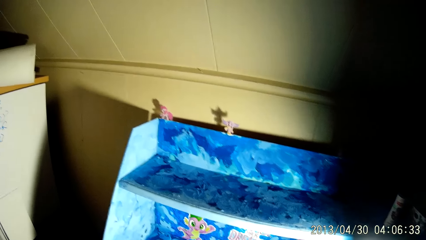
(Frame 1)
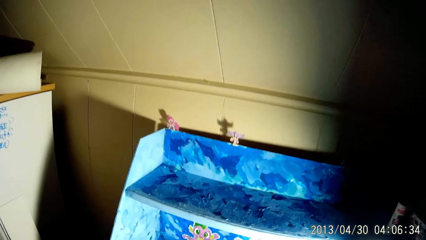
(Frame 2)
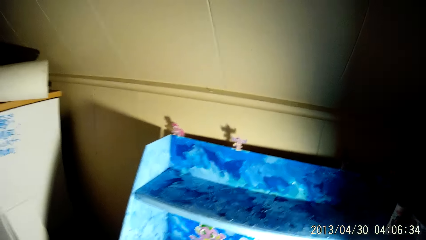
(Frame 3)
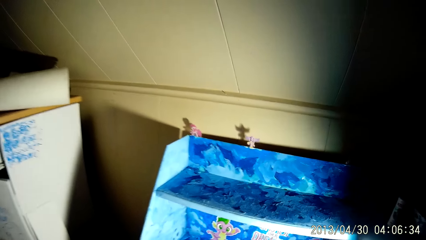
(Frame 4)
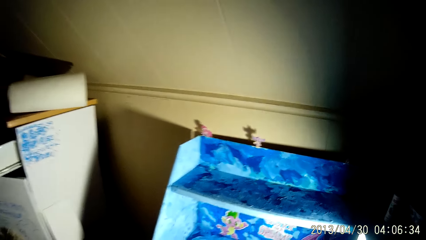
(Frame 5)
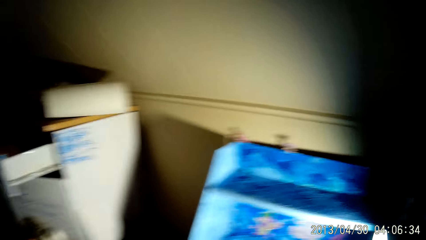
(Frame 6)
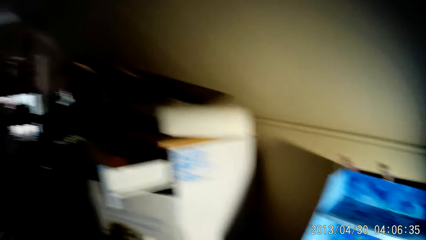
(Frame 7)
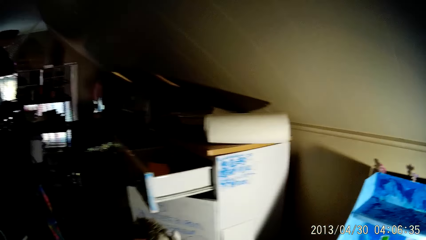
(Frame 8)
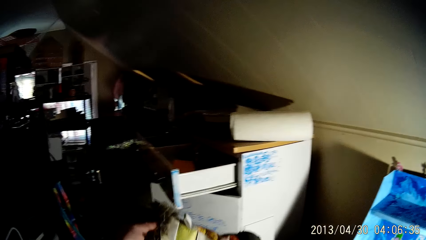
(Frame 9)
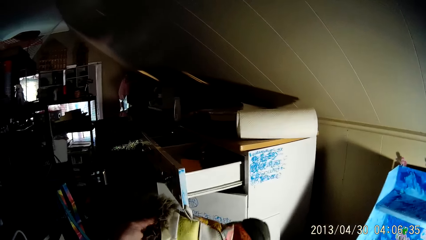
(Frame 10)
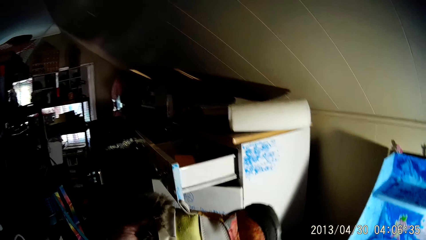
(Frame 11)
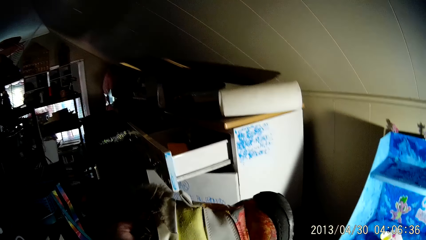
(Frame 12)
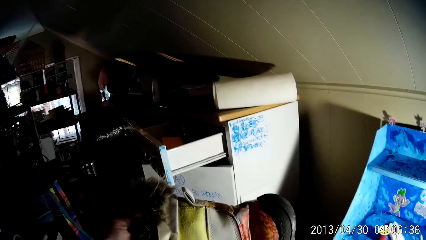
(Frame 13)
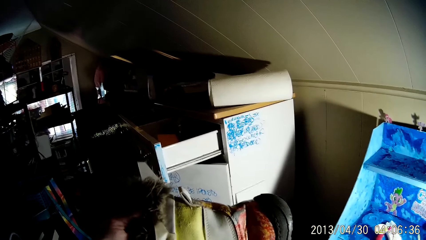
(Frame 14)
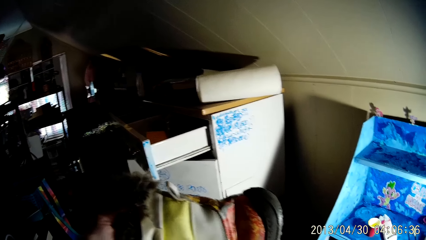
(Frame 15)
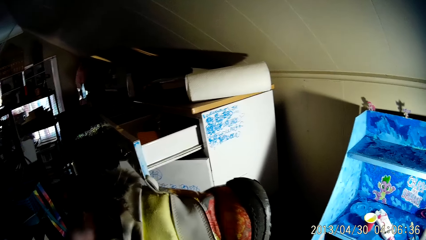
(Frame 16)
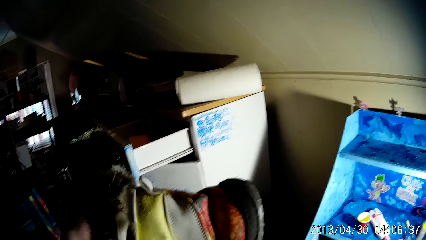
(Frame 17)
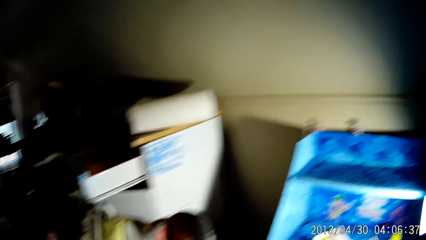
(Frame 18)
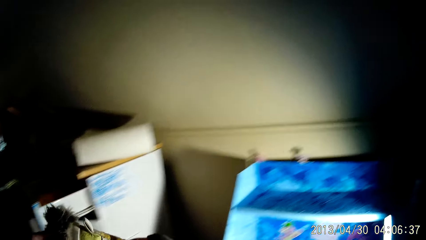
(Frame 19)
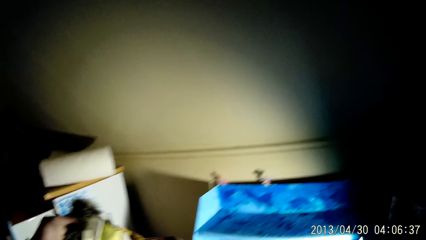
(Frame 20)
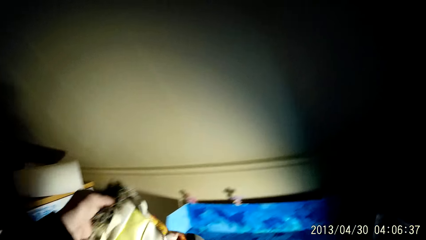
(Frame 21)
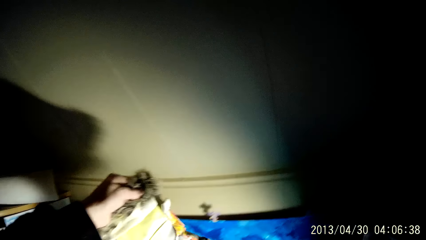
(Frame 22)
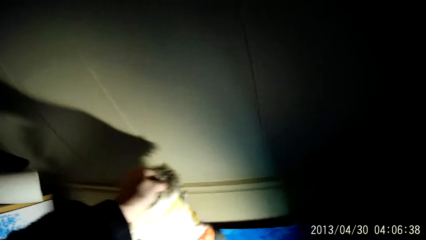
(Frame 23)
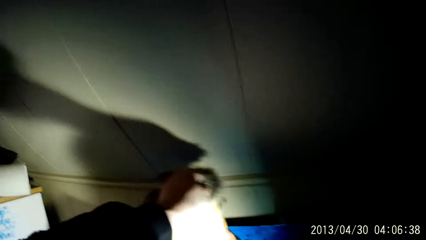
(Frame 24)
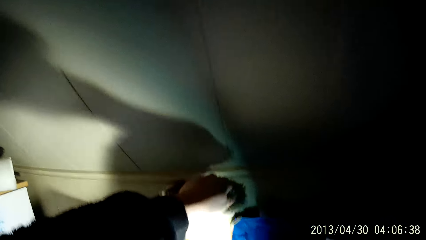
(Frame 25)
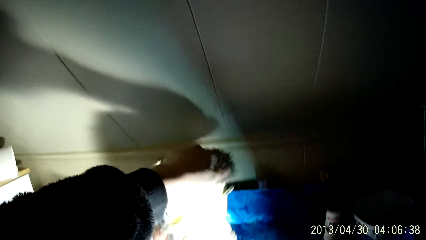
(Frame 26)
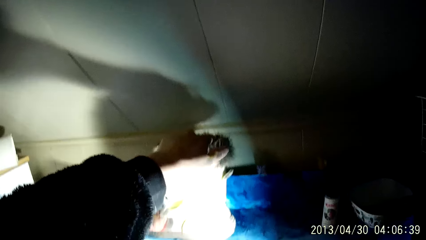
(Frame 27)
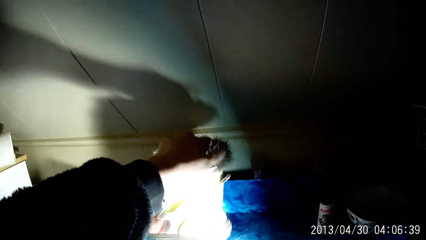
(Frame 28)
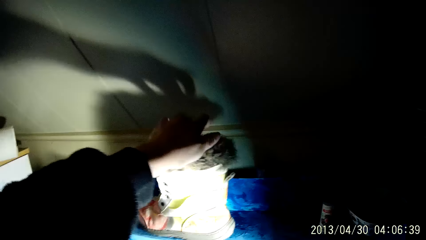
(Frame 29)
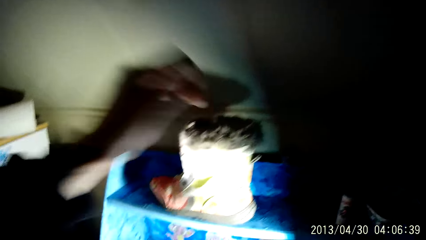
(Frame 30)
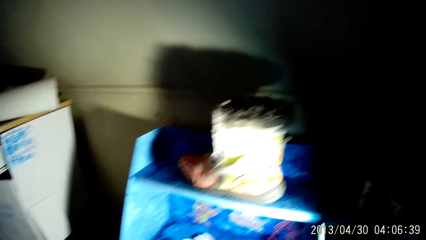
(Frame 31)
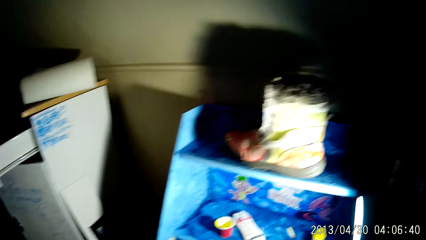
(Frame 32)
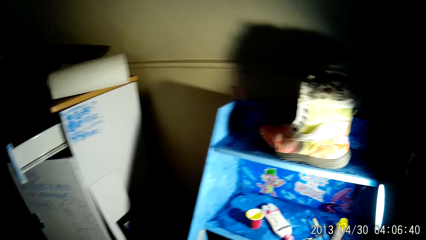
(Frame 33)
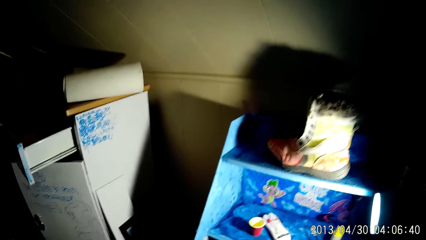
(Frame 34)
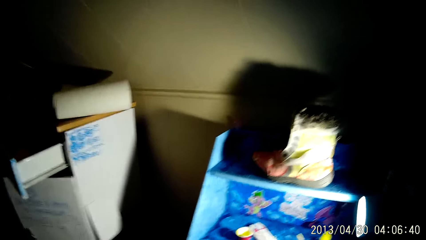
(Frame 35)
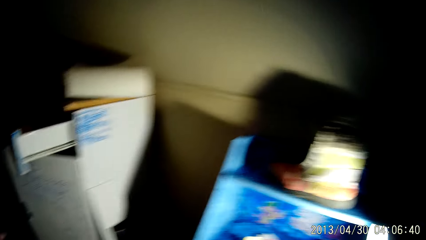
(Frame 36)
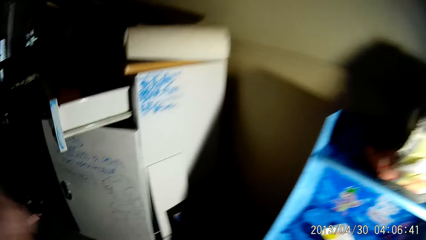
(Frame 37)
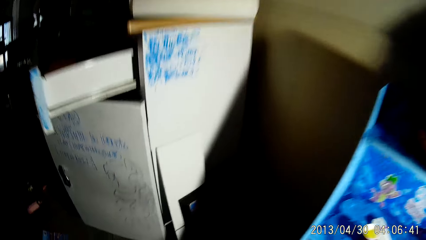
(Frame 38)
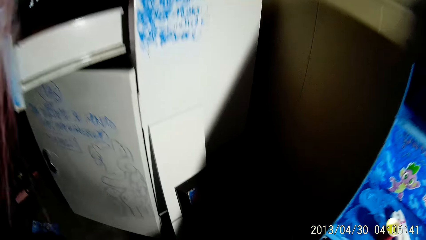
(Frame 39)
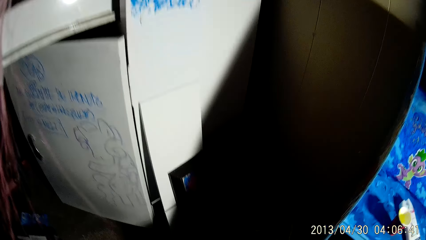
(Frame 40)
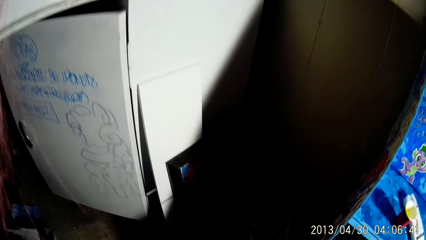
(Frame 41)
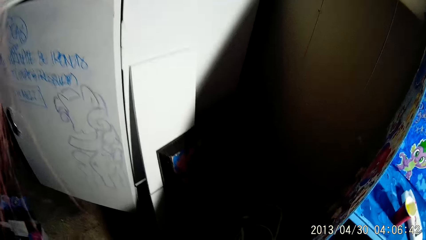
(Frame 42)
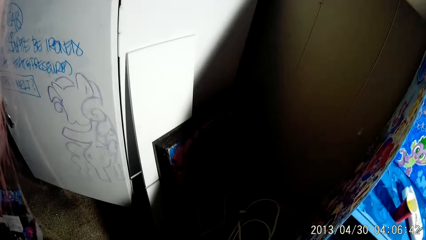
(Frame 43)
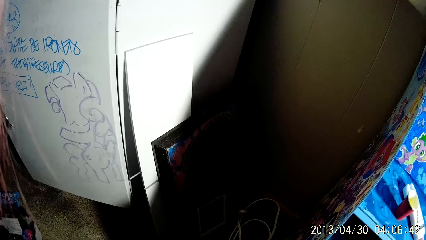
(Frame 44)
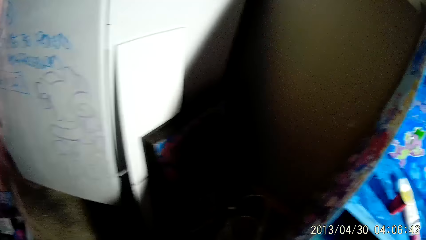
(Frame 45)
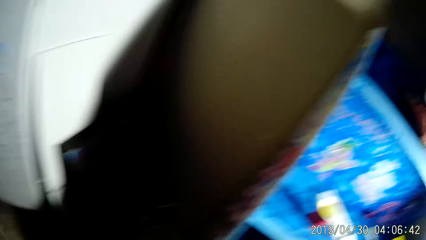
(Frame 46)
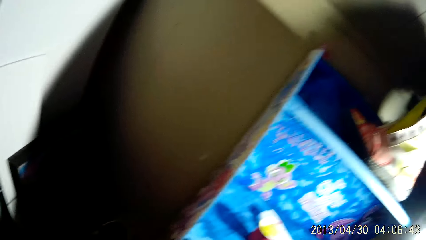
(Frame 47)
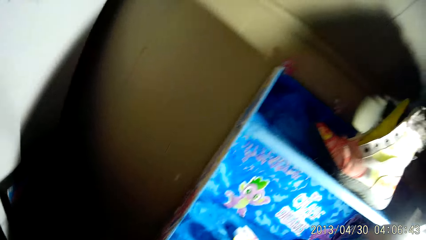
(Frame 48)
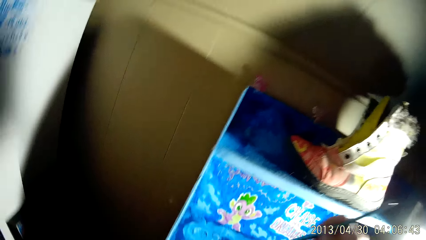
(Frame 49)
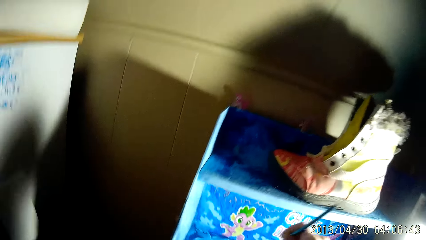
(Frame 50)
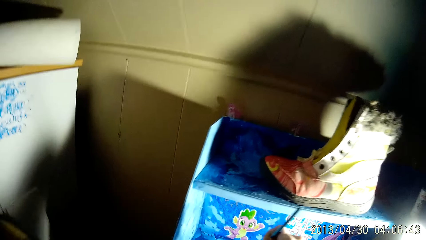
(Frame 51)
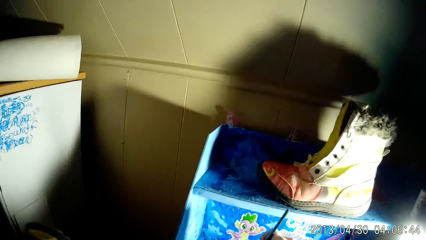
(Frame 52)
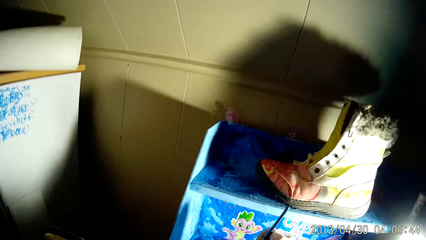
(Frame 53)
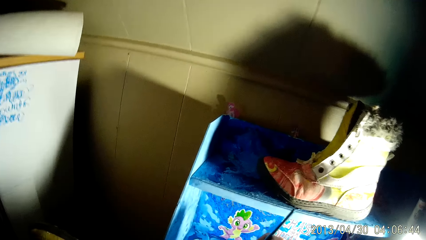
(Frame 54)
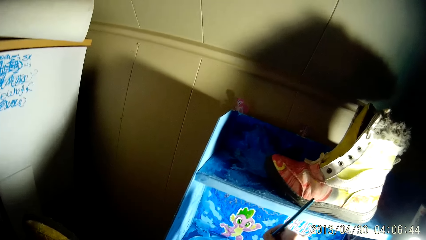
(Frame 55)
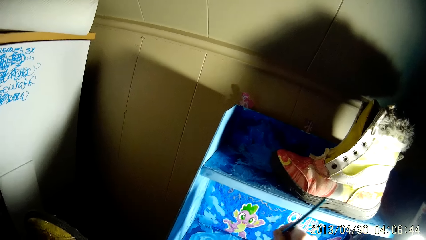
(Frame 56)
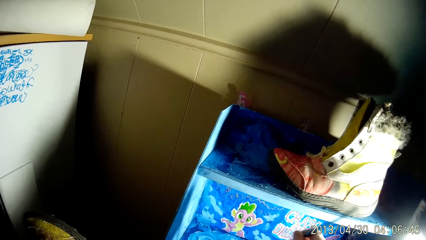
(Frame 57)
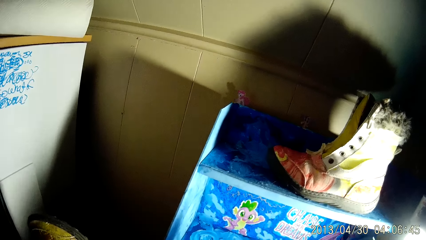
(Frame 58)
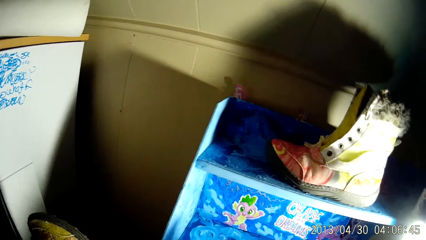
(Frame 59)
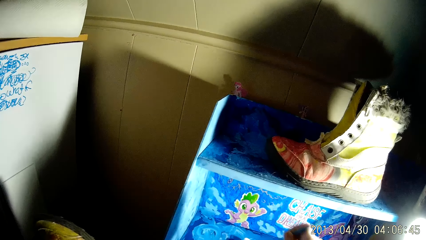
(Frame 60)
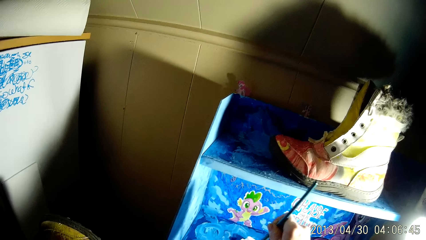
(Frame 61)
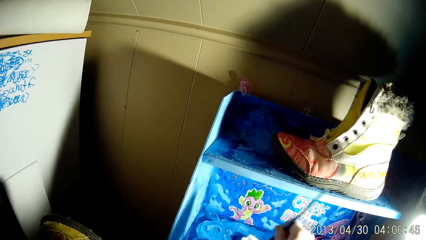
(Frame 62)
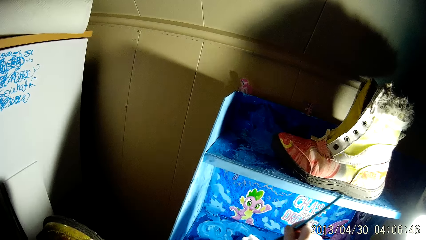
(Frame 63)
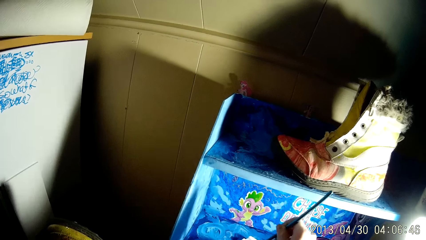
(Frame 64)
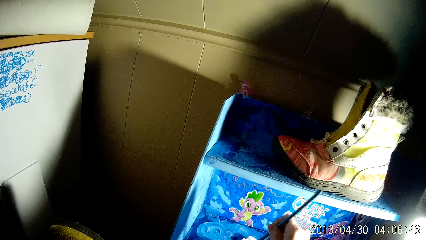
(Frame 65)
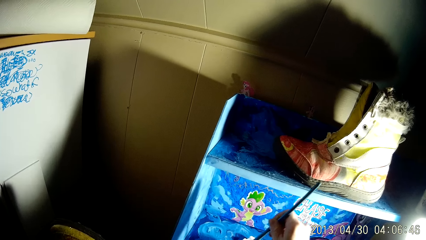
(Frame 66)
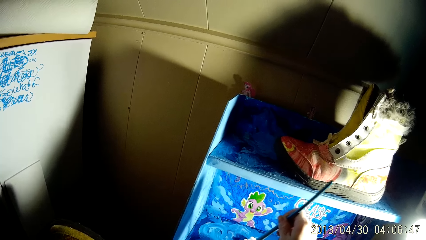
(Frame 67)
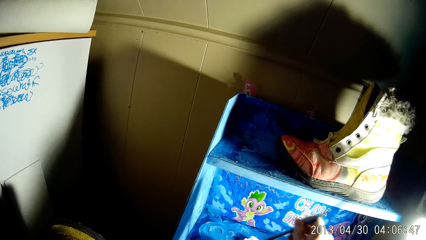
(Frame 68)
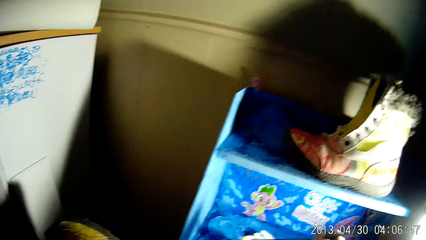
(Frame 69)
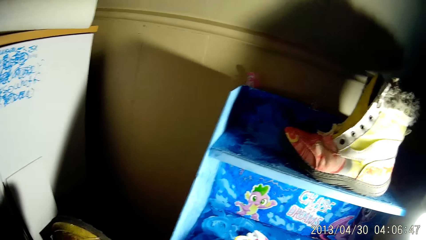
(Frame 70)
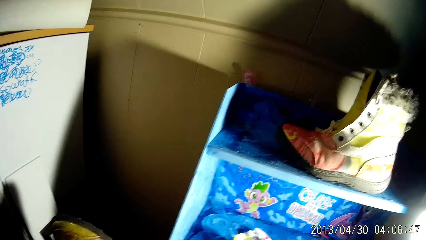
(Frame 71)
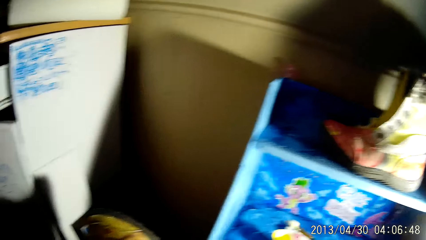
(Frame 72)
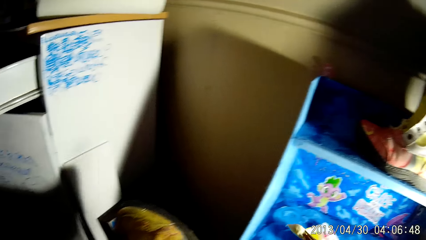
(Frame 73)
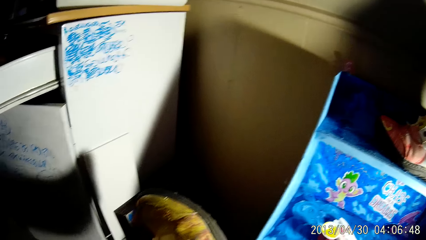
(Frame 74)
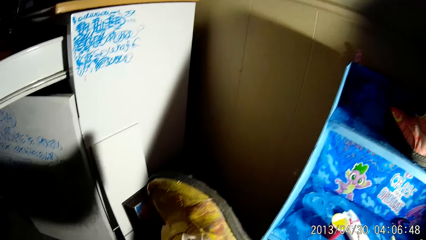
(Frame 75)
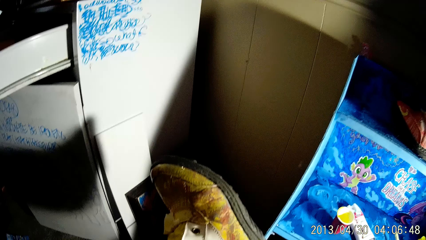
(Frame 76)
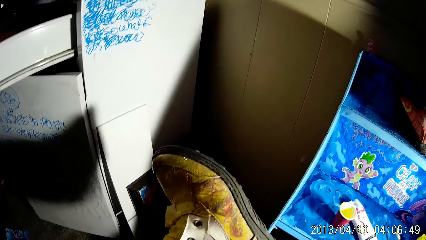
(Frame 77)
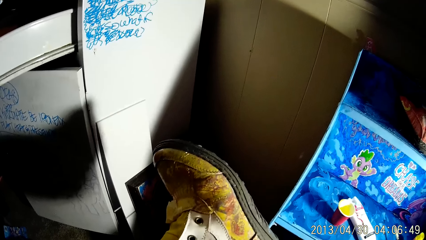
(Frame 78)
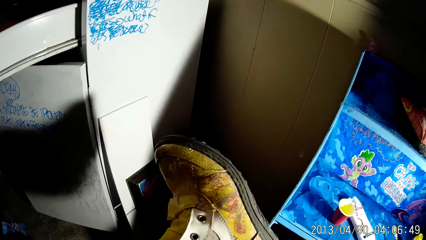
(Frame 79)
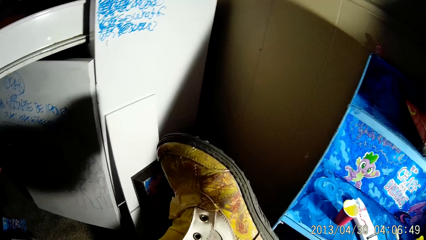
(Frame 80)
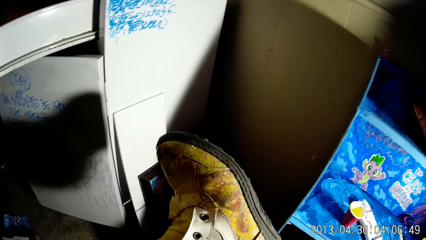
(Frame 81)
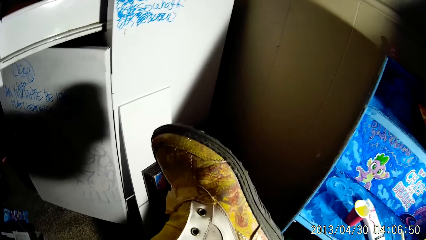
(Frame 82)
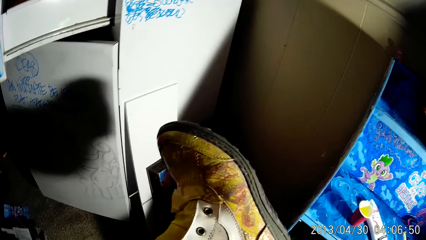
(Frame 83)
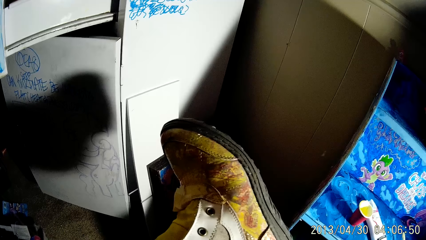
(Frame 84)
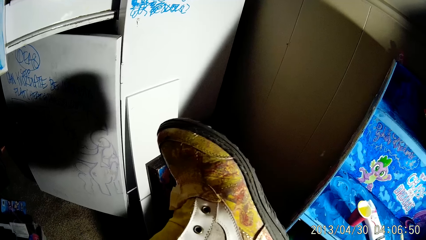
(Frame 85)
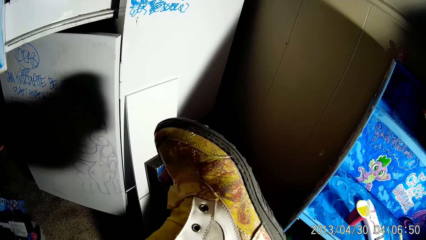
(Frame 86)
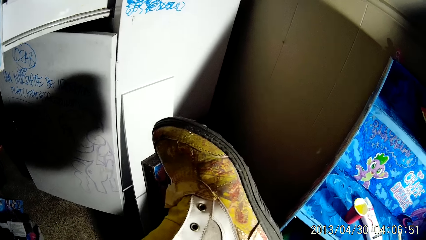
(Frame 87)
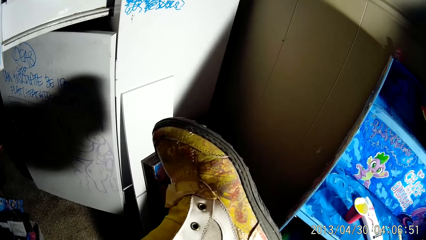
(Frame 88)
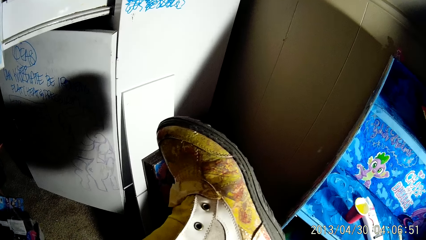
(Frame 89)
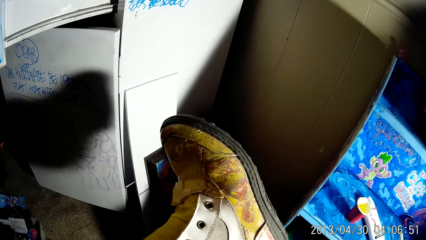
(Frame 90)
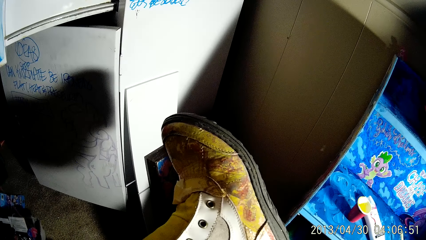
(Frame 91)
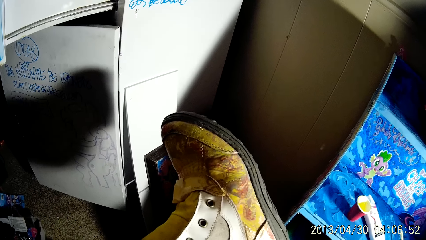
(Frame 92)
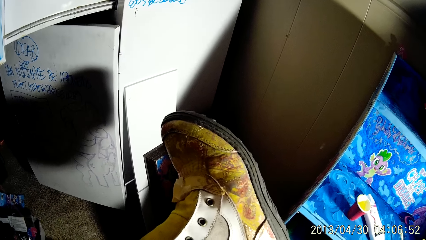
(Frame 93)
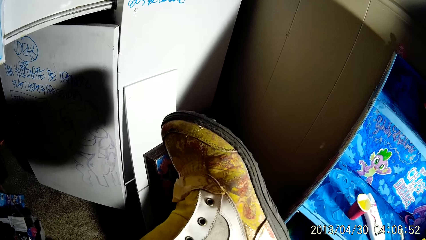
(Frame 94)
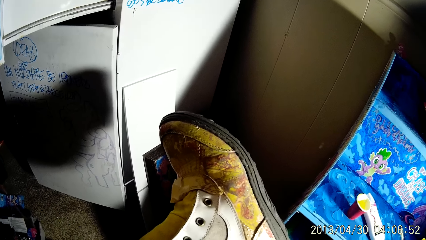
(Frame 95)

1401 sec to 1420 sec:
The camera wearer lifts up a shoe. He drops the boot on a shelf or drawer with his left hand. He picks up another boot from the ground. He mixes the cup of paint with the paintbrush. He paints the boot with the paintbrush in his right hand.
